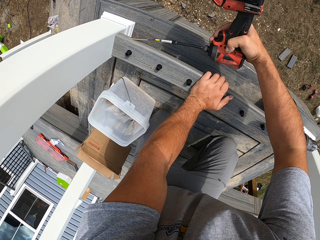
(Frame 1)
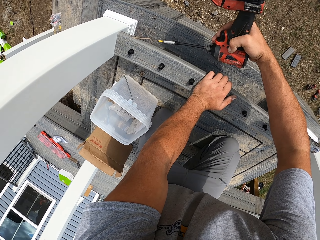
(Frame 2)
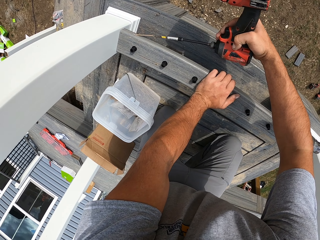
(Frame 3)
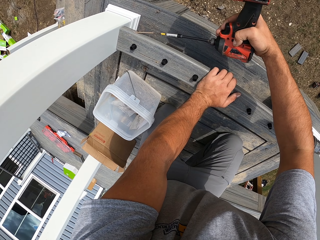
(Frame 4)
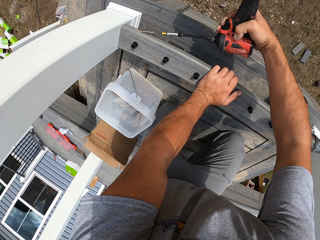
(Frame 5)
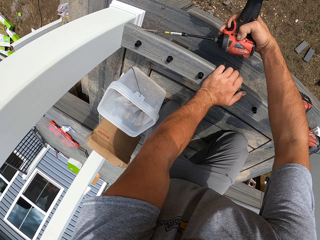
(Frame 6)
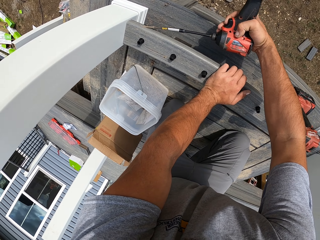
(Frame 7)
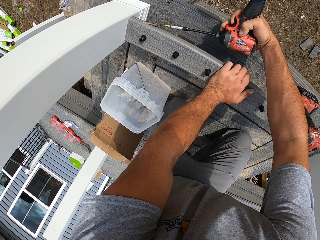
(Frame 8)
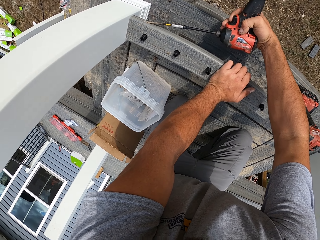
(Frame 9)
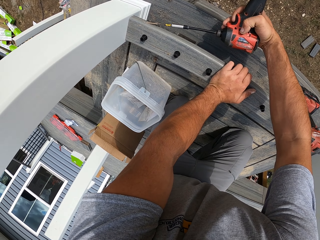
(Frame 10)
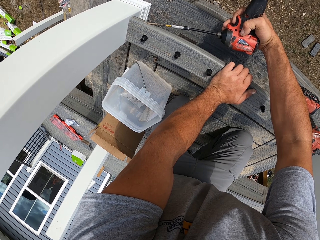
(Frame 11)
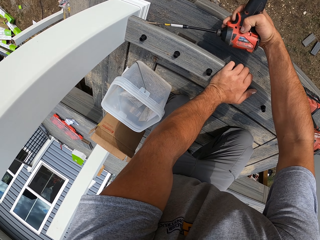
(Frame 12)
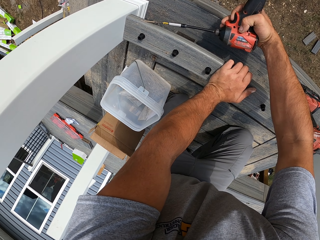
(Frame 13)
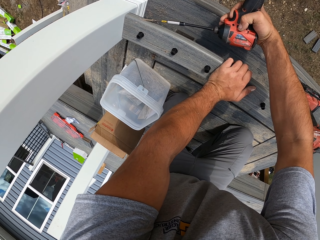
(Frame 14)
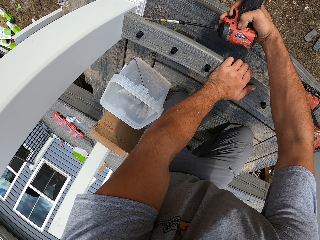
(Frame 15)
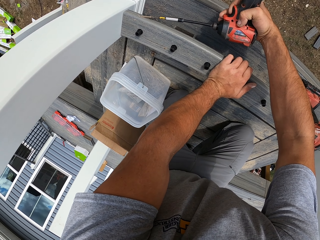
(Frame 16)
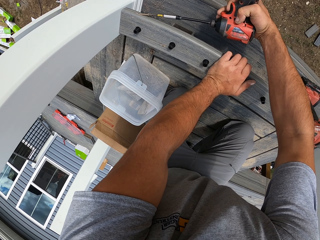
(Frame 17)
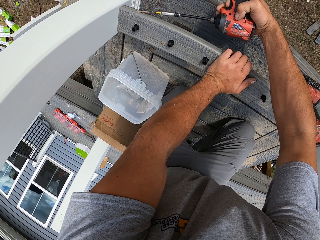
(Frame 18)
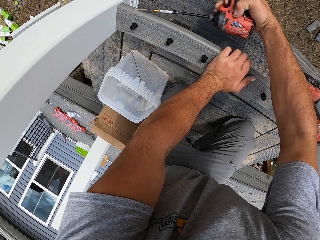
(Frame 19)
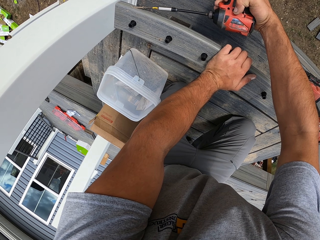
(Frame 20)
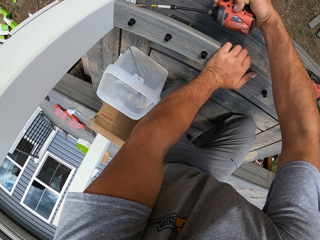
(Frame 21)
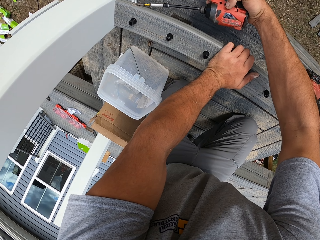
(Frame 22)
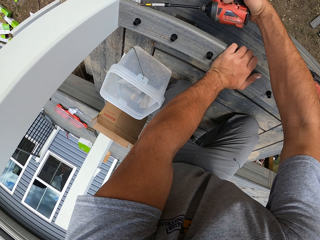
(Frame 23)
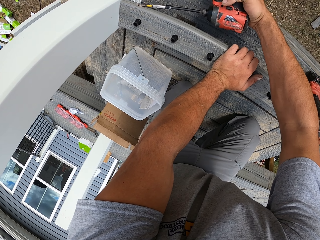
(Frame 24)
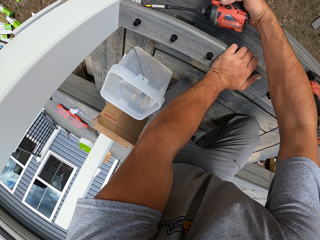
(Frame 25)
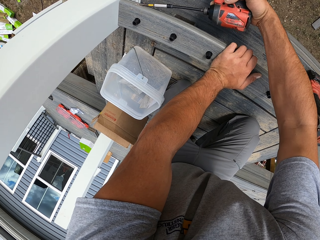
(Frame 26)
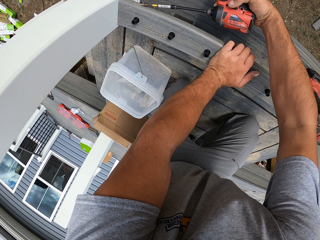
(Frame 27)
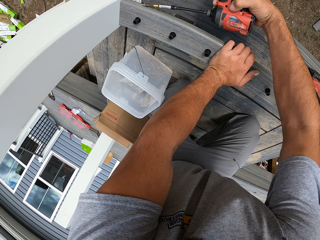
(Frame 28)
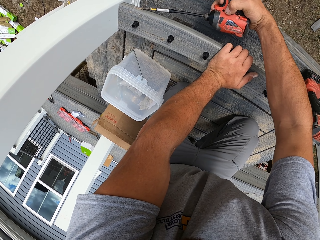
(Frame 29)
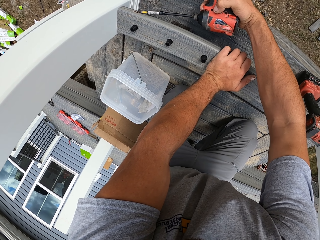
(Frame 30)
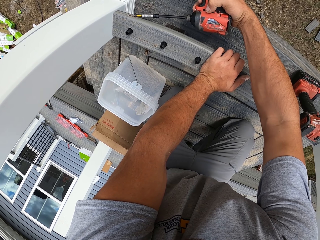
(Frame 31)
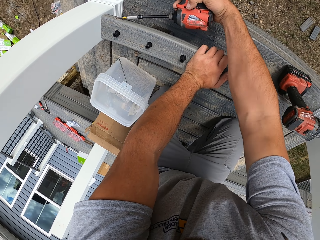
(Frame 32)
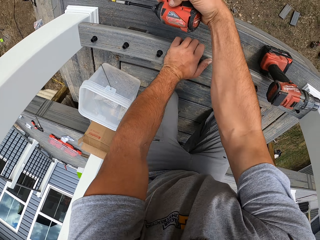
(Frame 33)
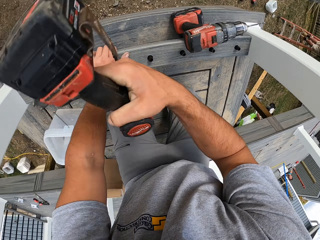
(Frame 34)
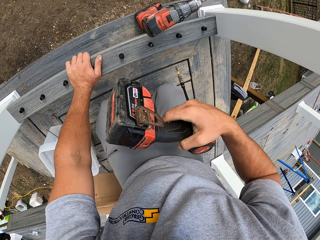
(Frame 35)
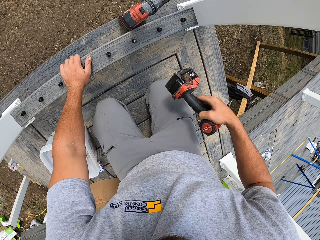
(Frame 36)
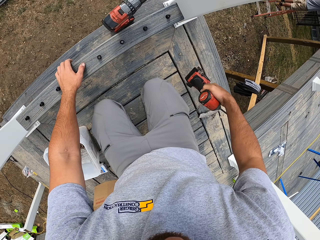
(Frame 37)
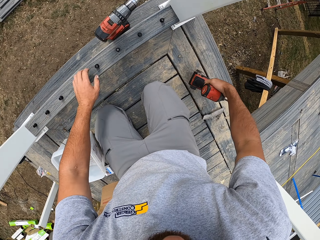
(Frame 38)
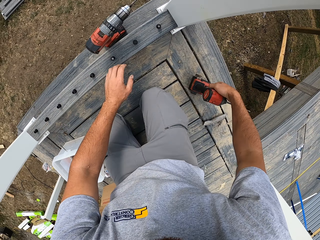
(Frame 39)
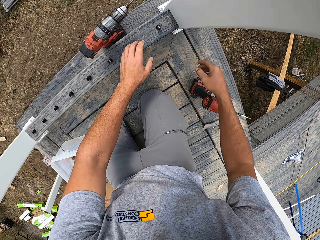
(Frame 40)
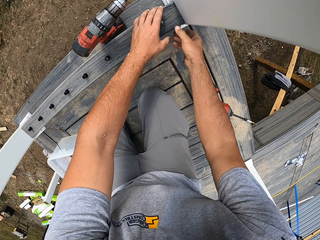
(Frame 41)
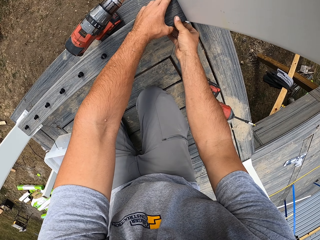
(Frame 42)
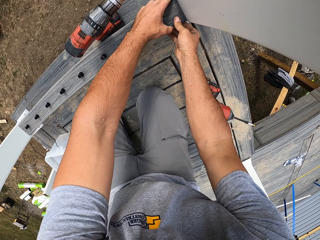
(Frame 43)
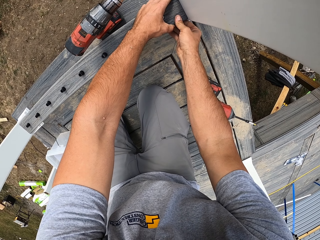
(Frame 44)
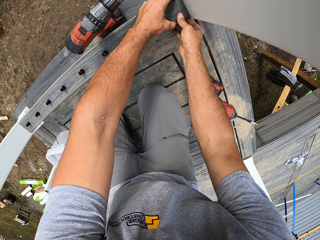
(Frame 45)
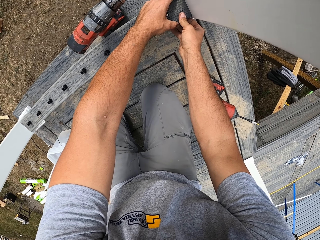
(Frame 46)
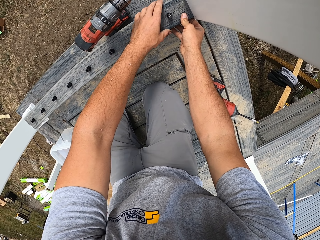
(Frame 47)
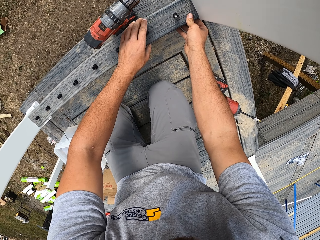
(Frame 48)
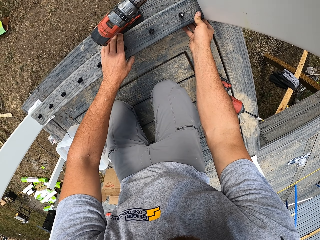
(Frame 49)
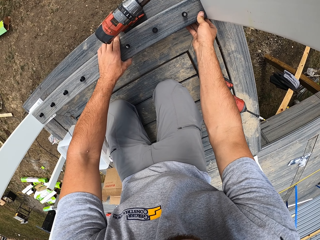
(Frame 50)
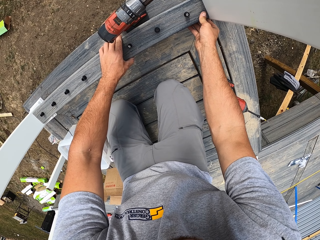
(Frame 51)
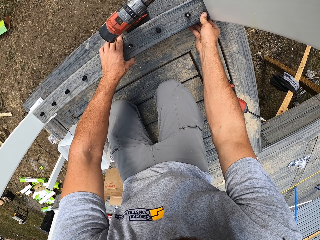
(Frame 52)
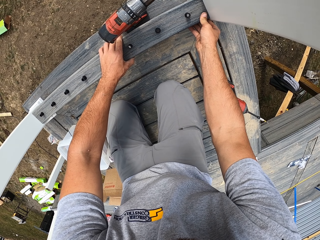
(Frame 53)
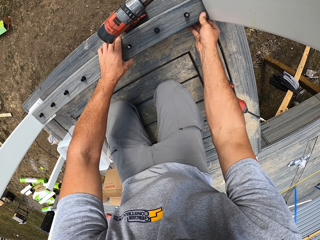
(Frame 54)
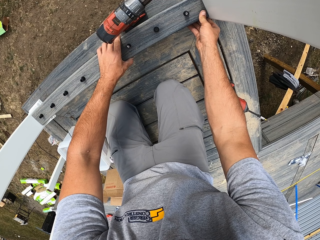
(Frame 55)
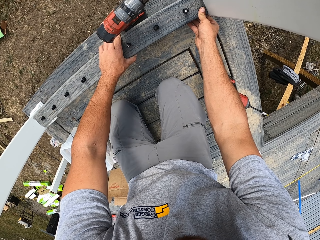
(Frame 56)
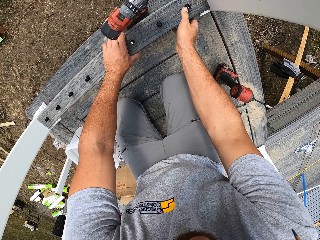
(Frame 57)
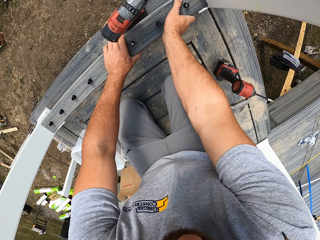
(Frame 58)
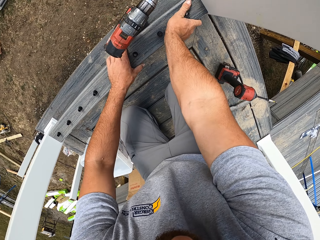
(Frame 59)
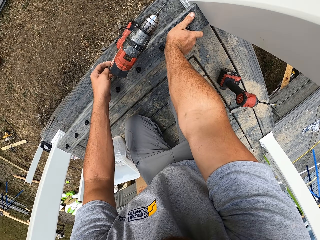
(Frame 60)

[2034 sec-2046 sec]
The camera wearer screws the nail into the wood. They lift the drill. They put down the driller. They hold the rail in place. They adjust the wood.

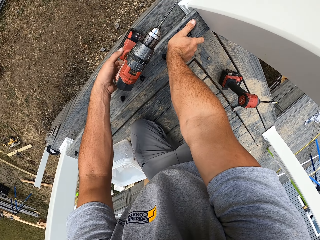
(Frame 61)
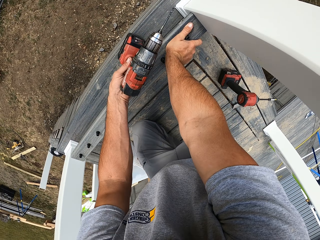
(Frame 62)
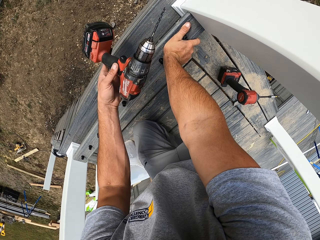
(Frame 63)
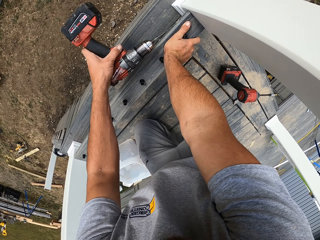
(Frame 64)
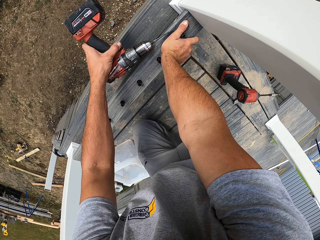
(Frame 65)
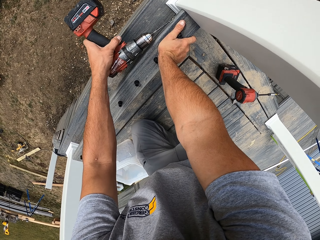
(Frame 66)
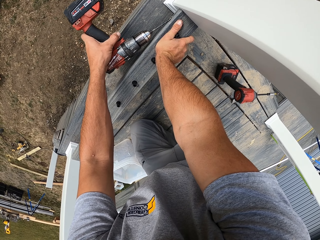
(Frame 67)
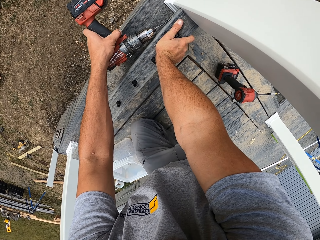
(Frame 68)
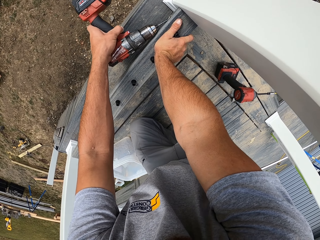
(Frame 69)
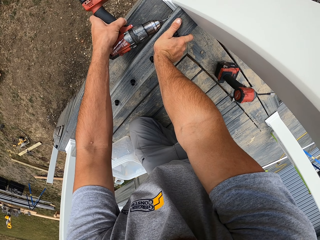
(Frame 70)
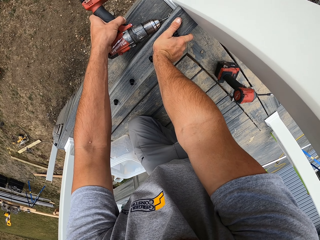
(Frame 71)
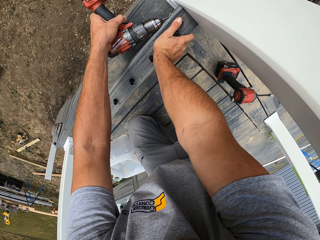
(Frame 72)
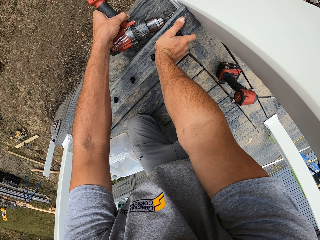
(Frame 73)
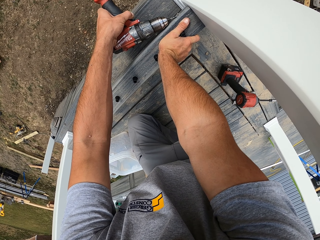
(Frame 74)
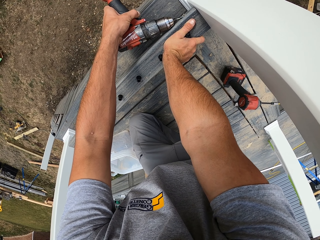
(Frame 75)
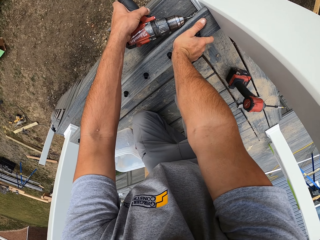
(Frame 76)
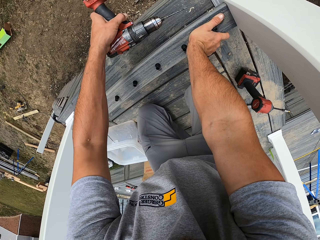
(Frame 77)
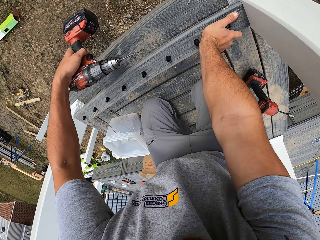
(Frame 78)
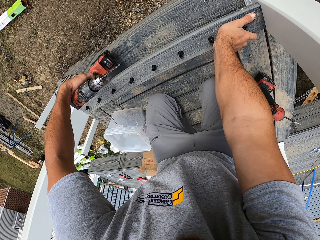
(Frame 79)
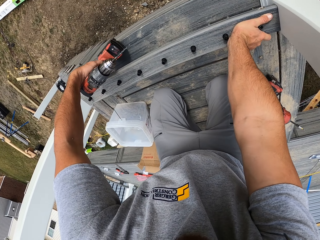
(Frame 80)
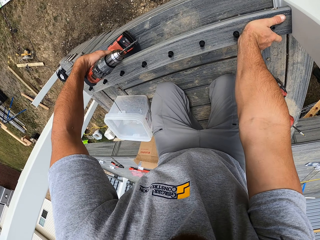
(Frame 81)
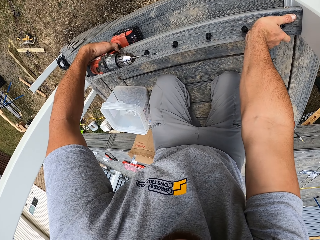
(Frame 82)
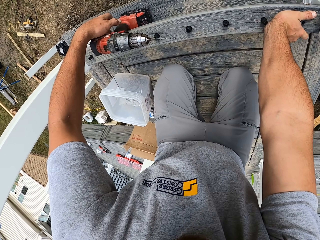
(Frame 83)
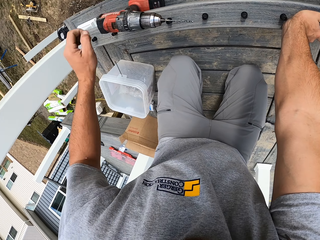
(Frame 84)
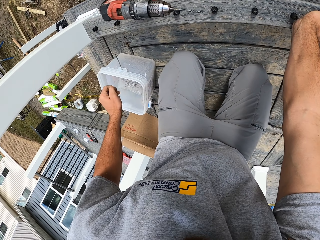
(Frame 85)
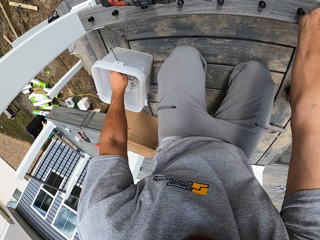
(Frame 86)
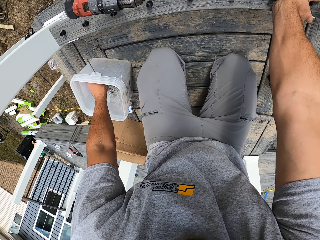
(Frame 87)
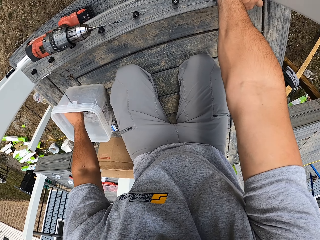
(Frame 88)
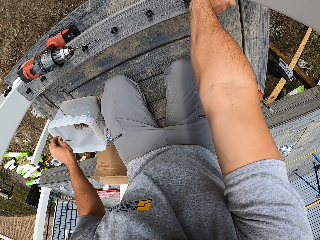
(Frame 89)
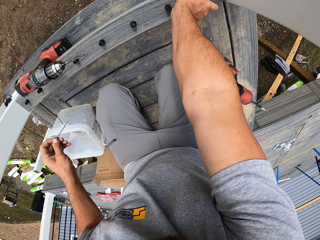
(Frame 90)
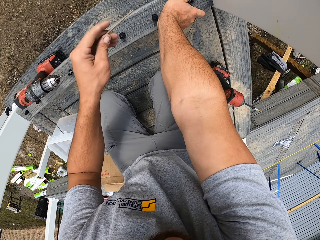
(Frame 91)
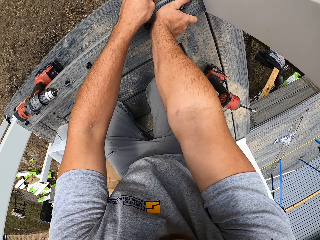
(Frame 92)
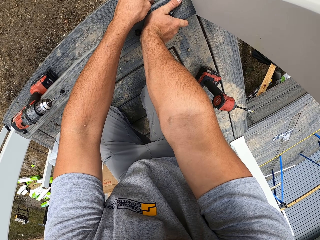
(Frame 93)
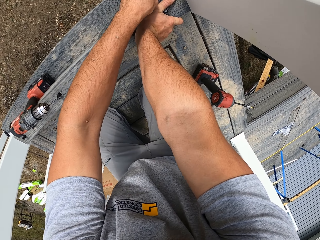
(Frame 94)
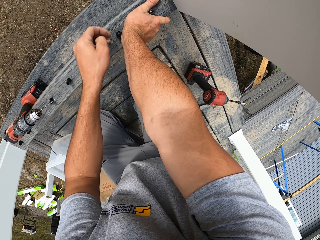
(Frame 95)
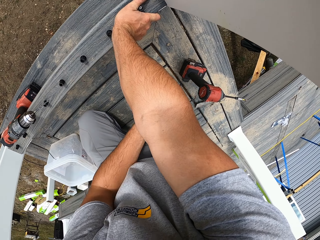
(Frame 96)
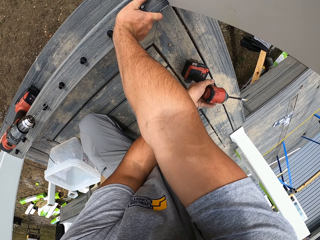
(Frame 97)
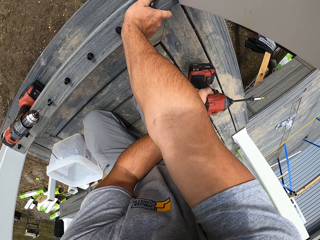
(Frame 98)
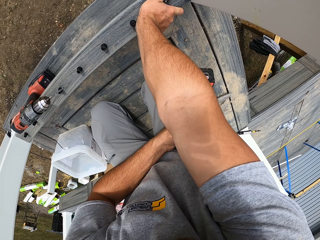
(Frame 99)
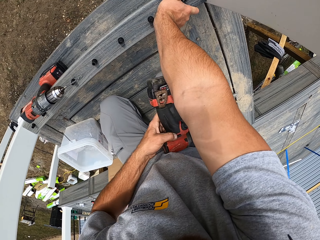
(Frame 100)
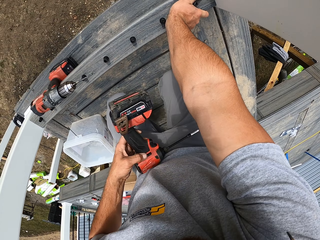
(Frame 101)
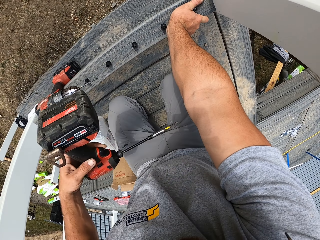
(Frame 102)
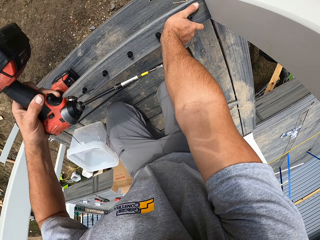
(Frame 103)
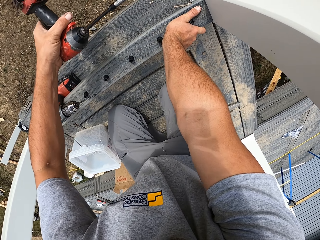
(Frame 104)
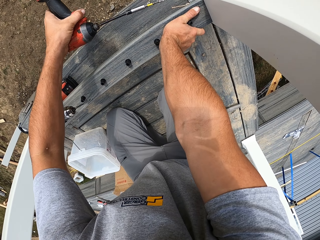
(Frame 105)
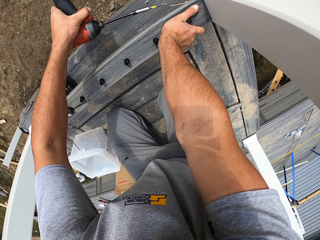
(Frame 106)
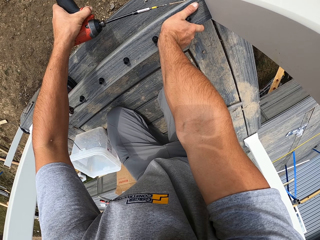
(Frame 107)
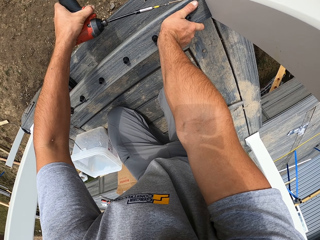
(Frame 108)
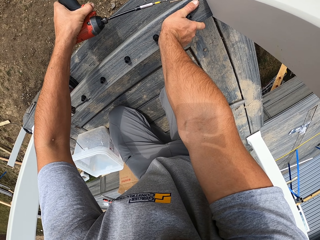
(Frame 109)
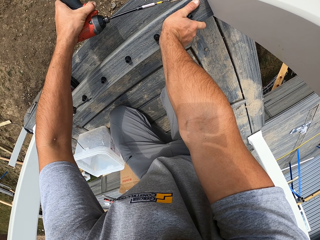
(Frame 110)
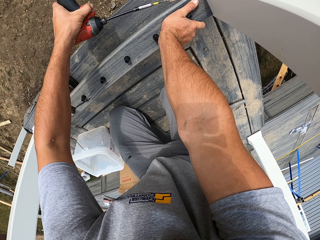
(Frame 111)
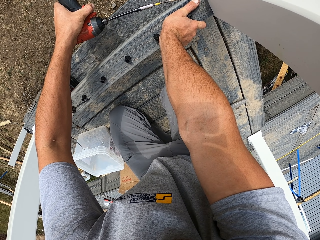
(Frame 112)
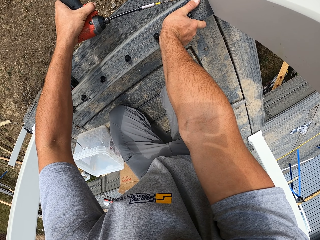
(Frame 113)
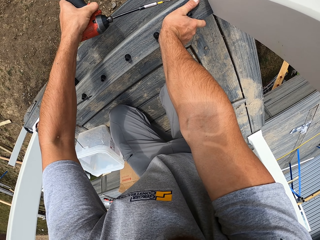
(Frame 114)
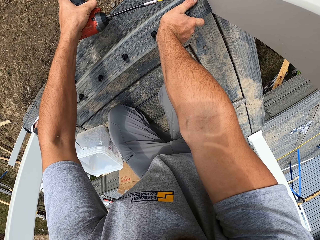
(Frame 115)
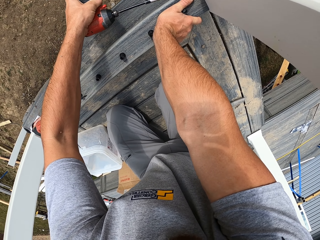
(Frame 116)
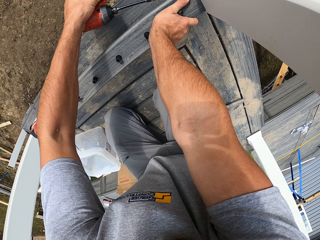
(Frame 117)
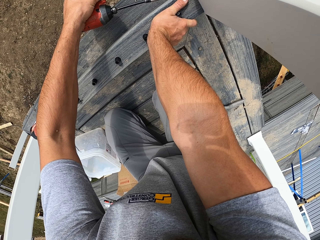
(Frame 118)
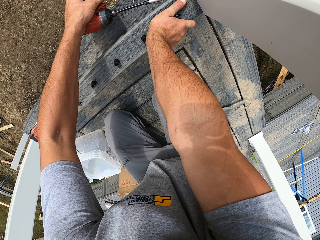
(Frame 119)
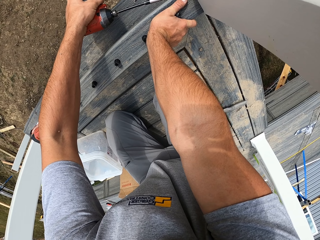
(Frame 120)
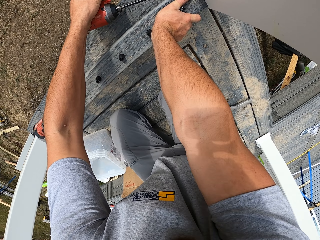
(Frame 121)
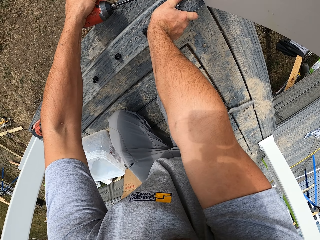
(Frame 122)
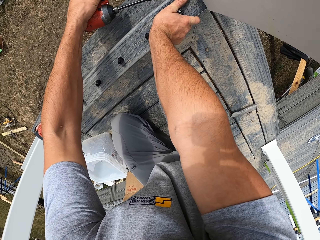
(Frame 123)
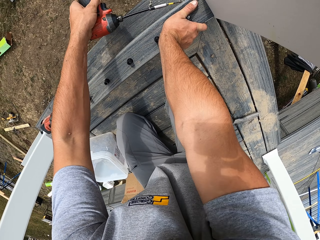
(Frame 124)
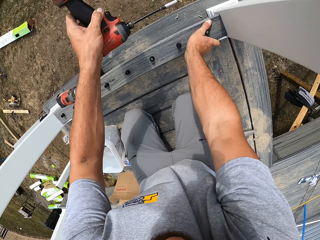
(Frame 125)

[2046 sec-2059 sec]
The camera wearer picks up the driller. They drill the wood. They place the drill down. They pick a nail from the bucket. They put the nail in the wood. They pick up the driller. They screw the nail into the wood.
